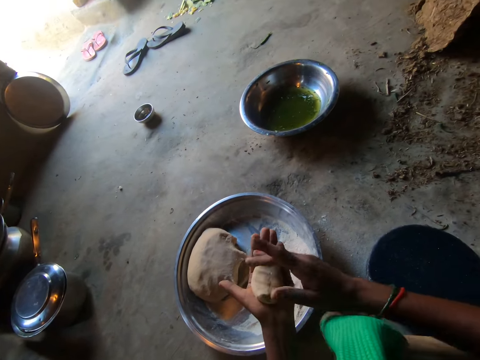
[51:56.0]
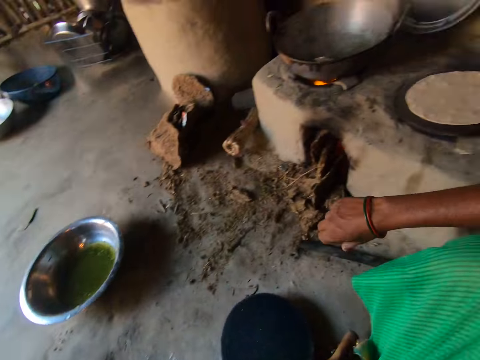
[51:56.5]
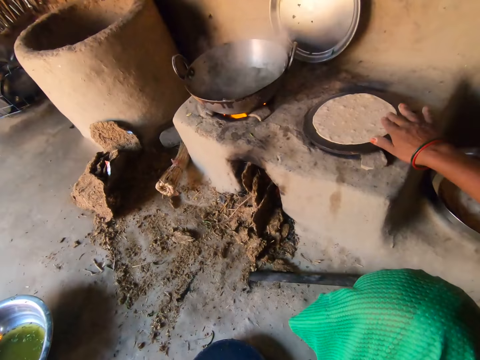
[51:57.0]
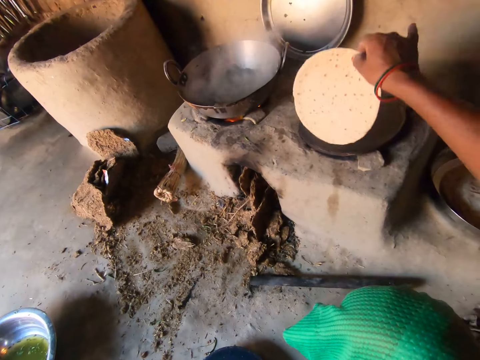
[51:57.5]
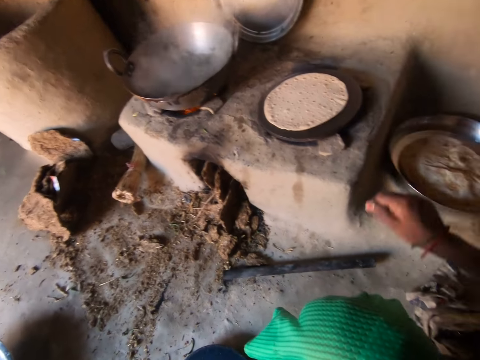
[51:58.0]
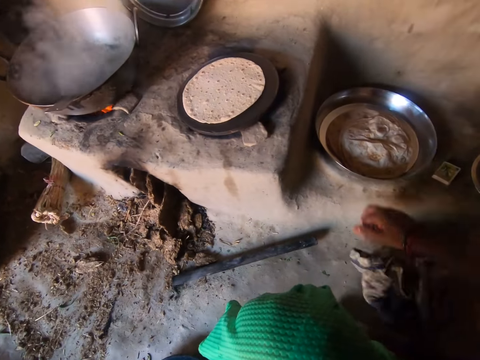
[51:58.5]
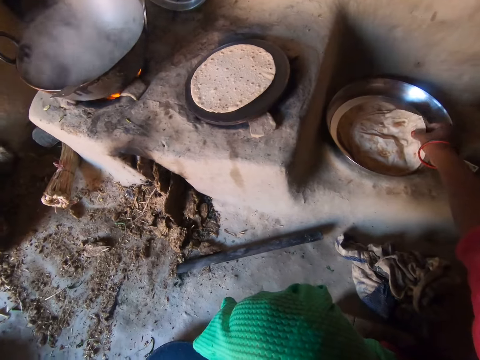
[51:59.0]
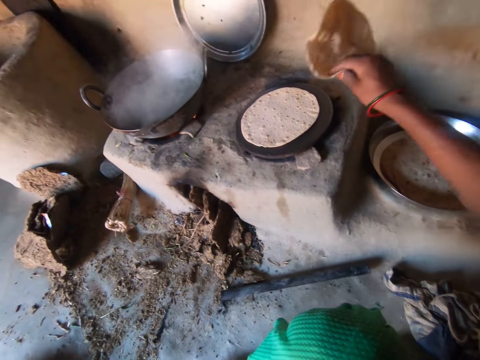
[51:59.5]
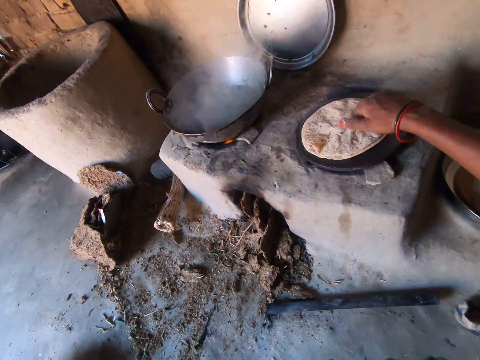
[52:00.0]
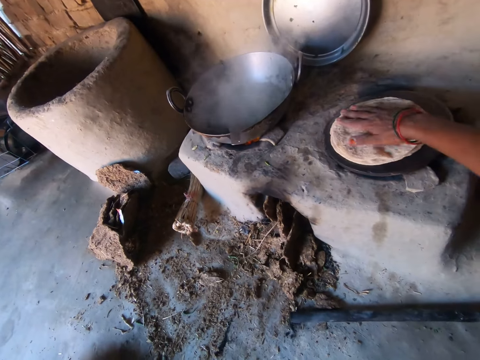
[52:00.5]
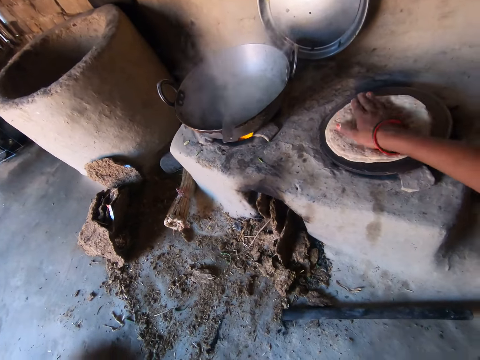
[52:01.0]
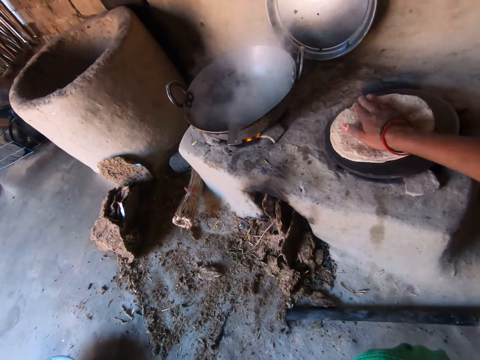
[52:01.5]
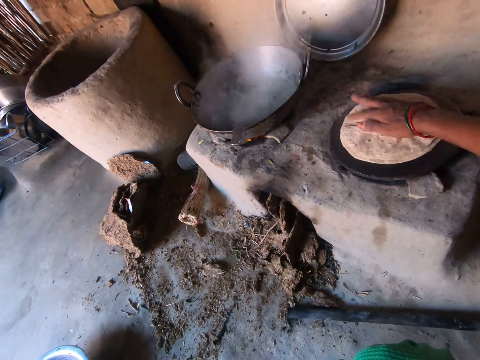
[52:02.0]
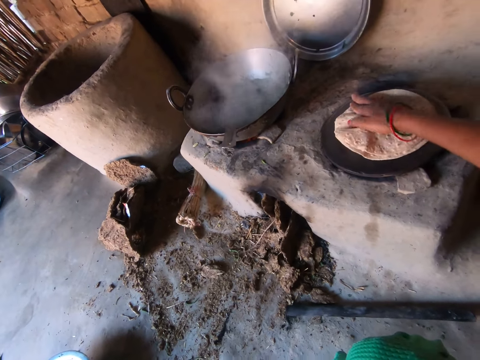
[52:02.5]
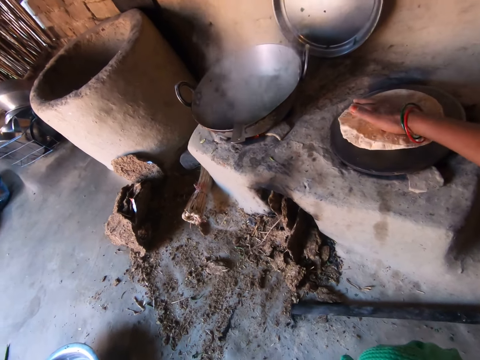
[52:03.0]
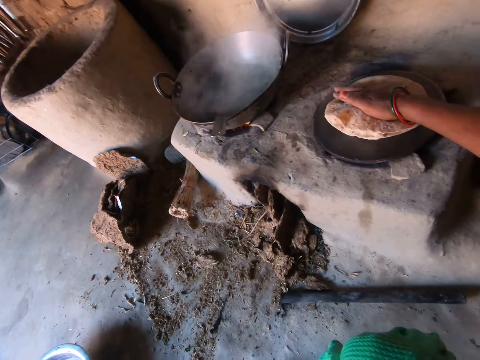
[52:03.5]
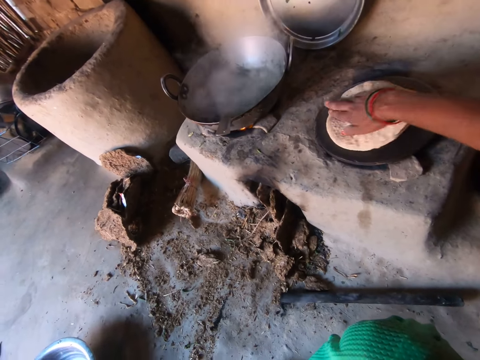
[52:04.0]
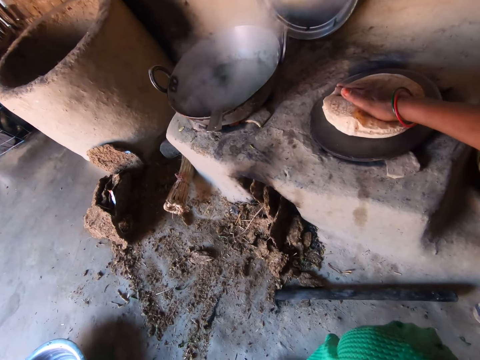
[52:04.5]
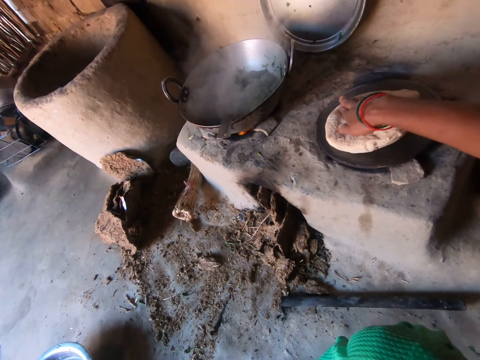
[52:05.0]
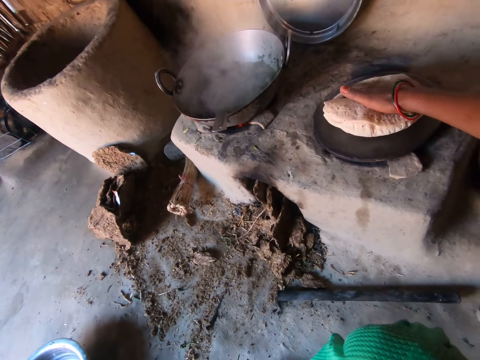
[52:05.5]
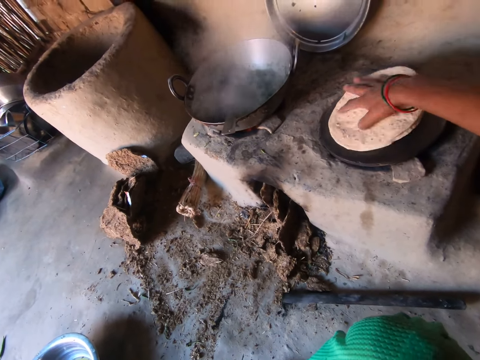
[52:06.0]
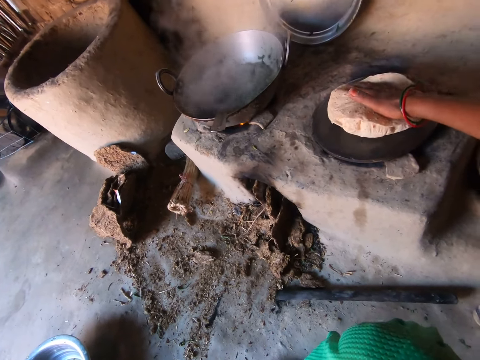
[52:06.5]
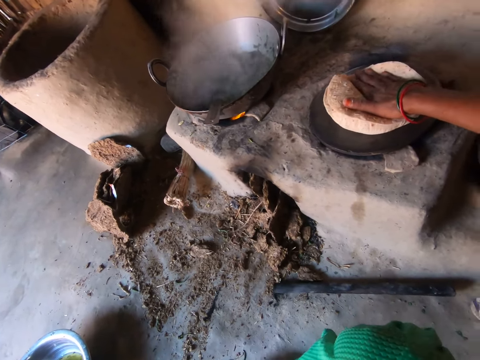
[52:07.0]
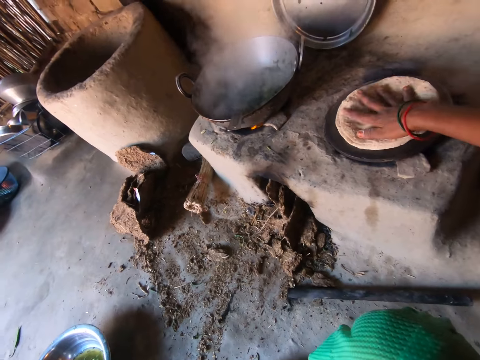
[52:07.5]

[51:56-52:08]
The camera wearer prepares flat bread. They take another flat bread. They prepare flat bread.

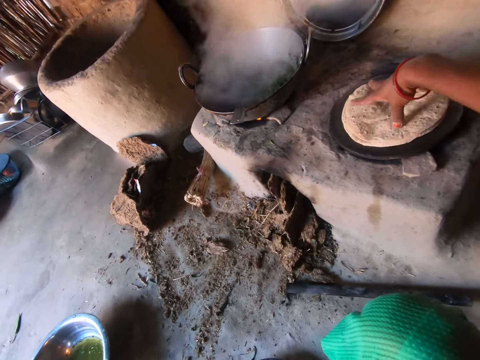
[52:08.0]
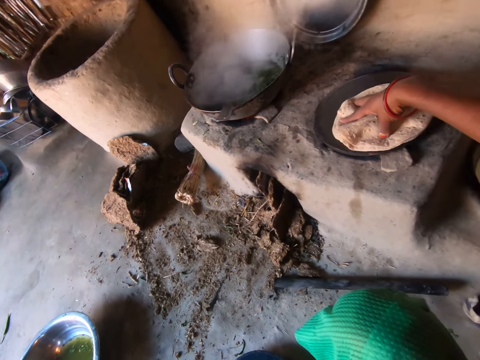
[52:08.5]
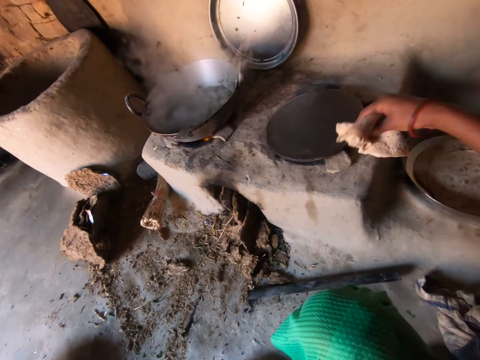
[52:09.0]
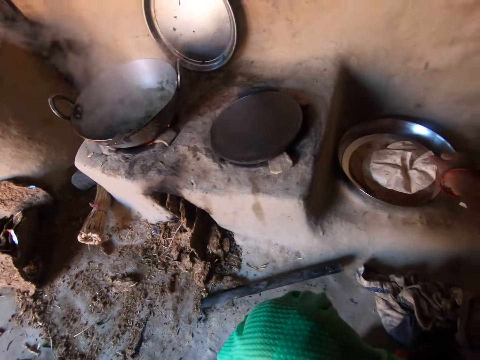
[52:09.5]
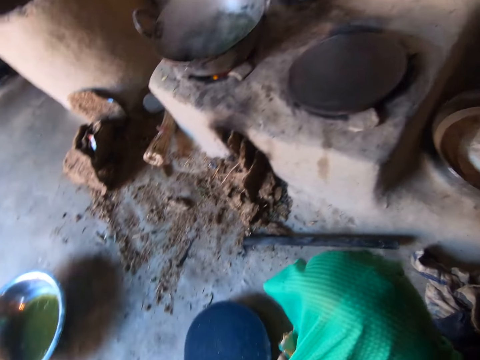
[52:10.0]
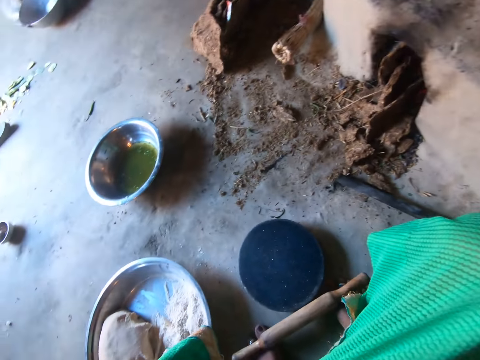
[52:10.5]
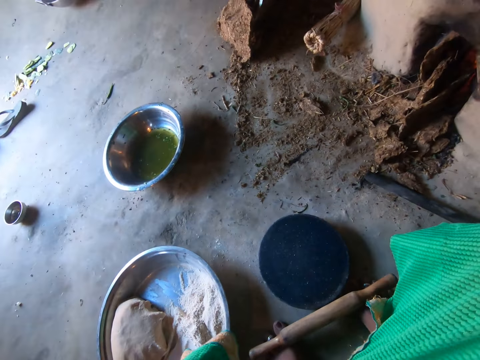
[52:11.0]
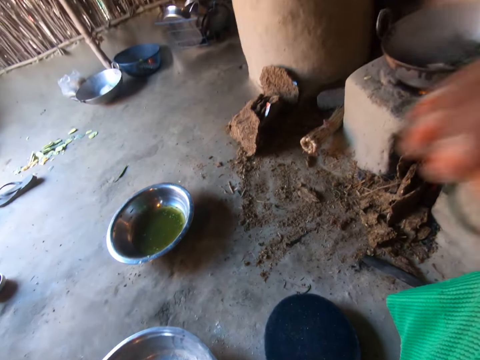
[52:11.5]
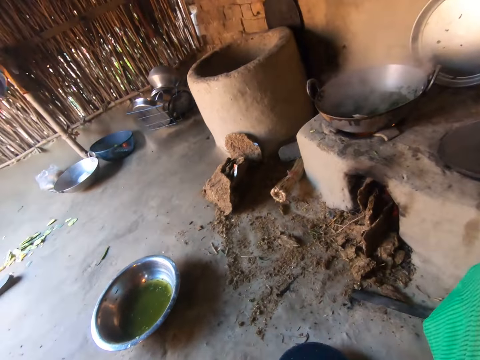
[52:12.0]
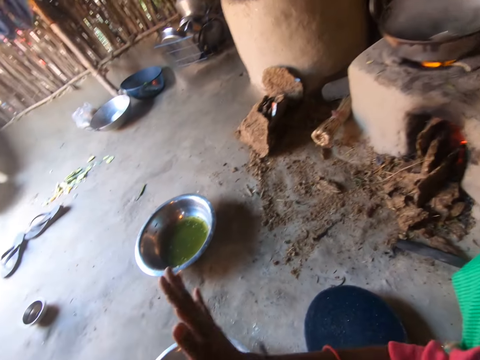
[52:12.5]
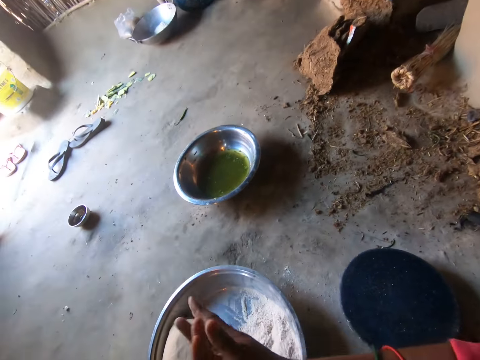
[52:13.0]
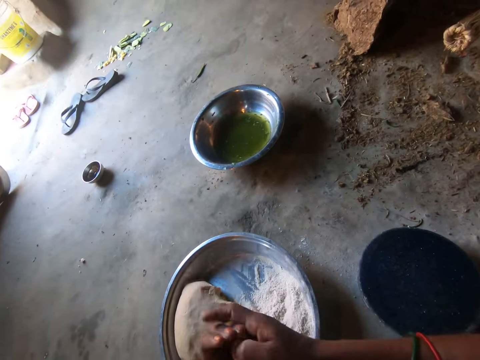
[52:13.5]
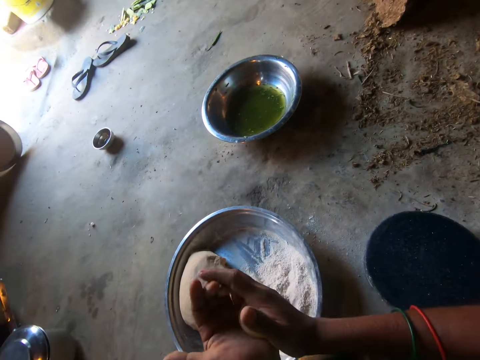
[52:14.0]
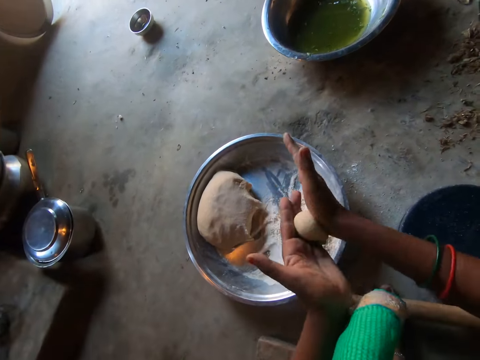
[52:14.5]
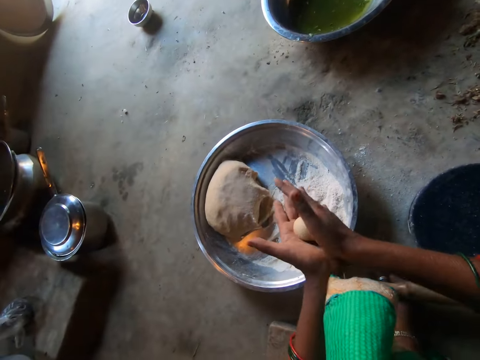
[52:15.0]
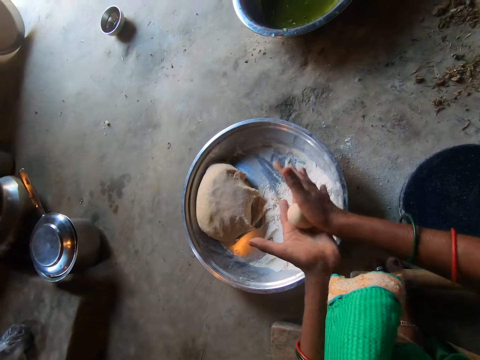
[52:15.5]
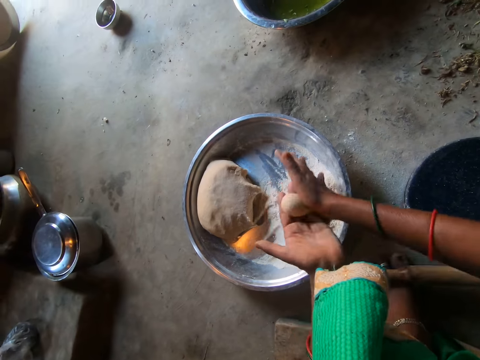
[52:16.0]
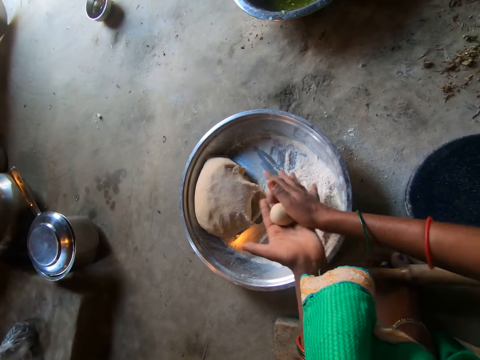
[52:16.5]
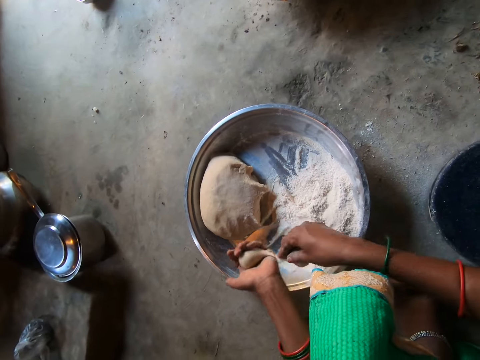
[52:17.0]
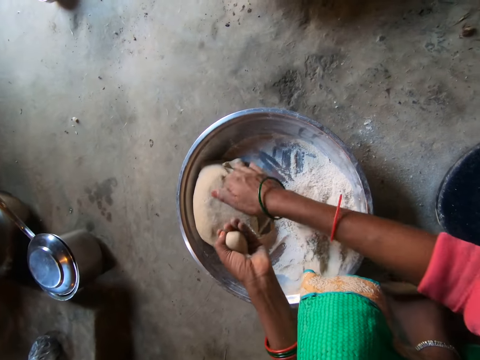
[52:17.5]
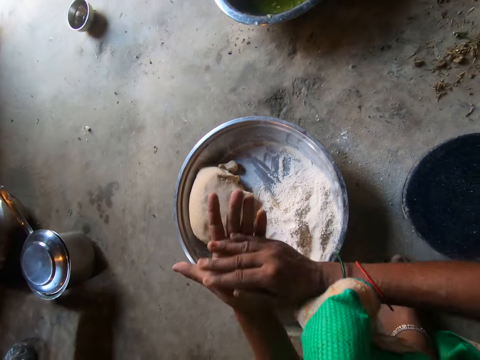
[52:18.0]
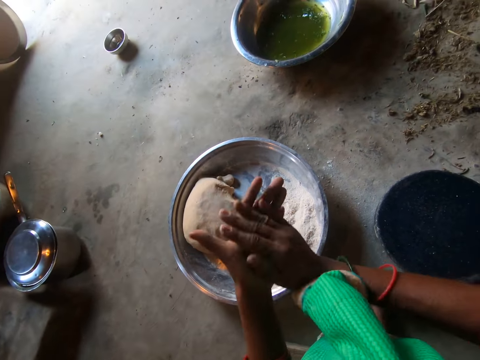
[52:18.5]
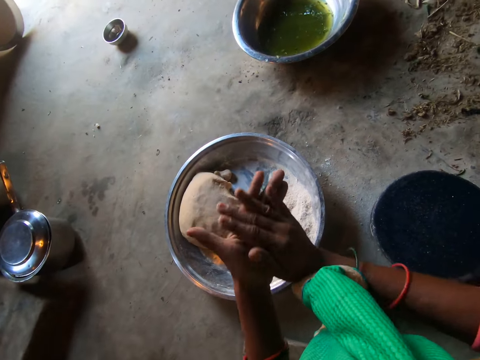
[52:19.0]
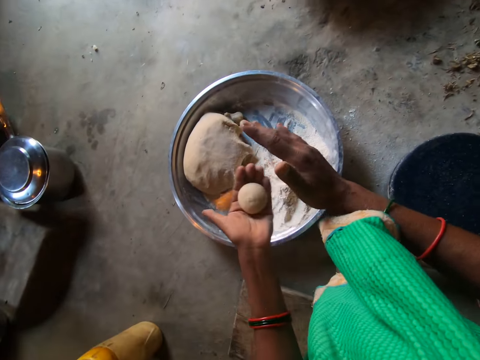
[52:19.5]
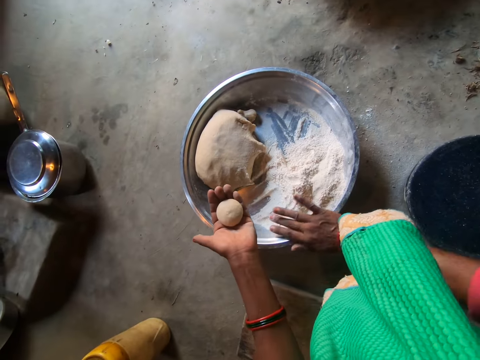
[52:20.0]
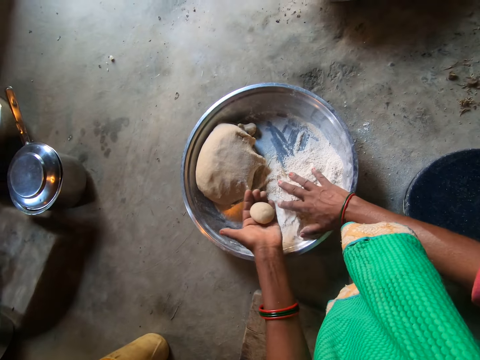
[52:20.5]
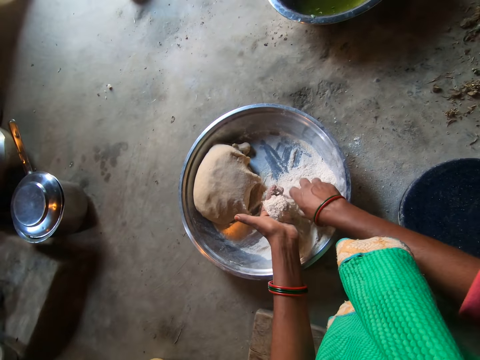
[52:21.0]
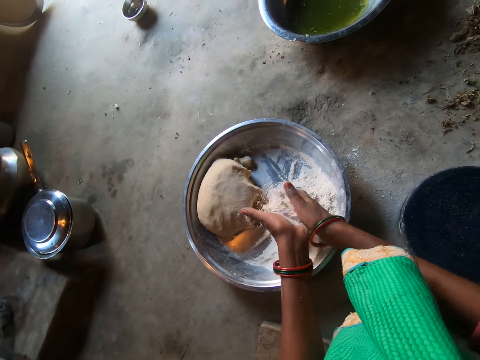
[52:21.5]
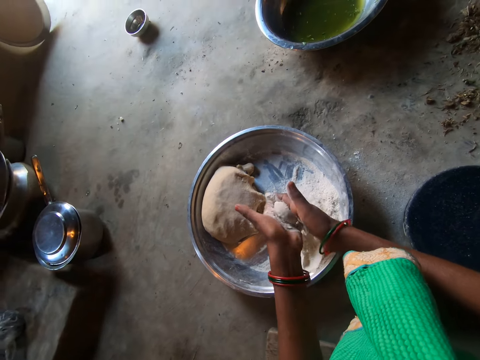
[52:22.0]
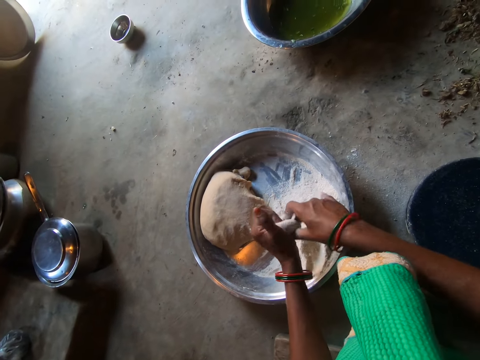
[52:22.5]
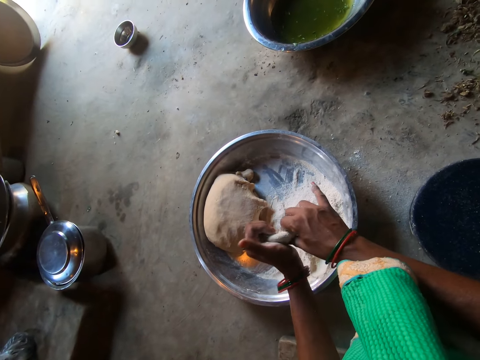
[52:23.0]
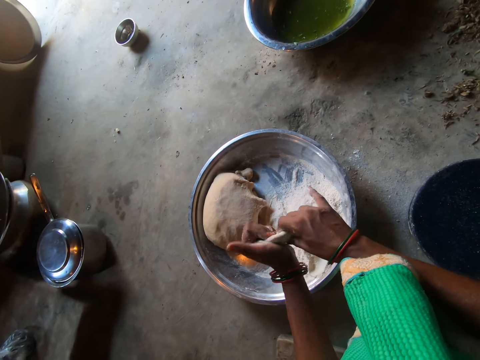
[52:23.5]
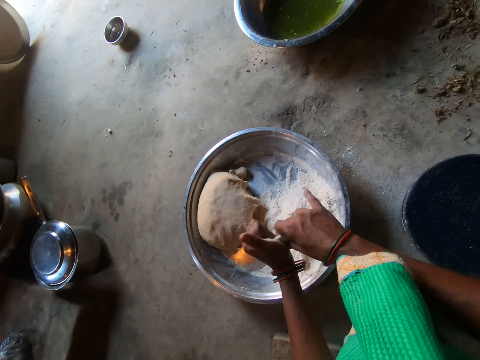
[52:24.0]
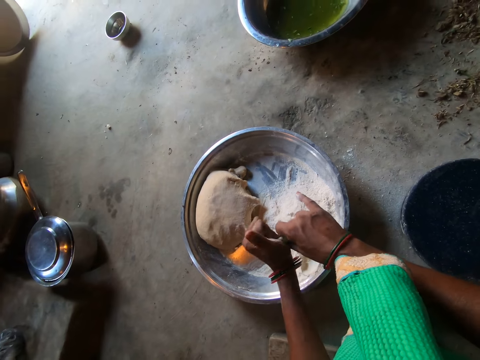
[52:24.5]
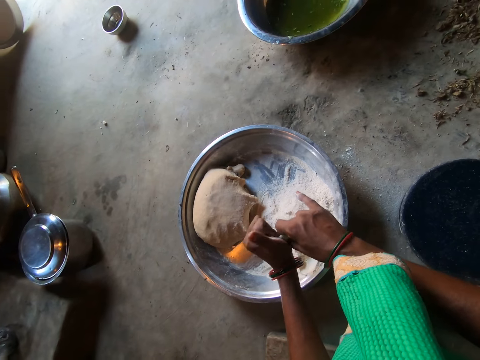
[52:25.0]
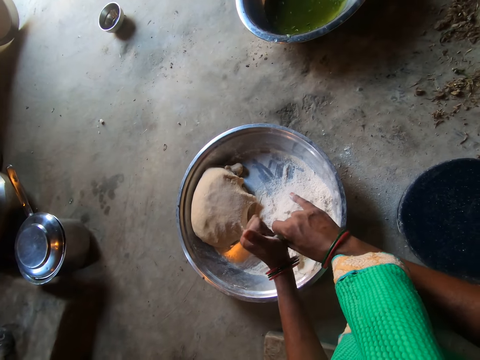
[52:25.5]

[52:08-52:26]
The camera wearer collects flat bread. She puts the flat bread in a tray. She does something. She rolls dough in her hands. She puts the dough to the heap. She rolls the dough in her hands. She applies flour to the dough. She makes dough.
